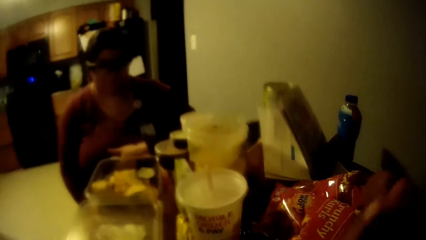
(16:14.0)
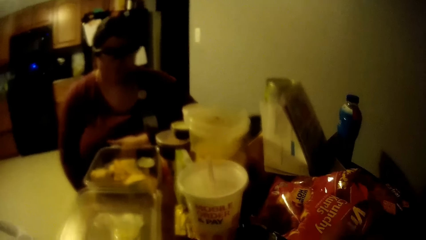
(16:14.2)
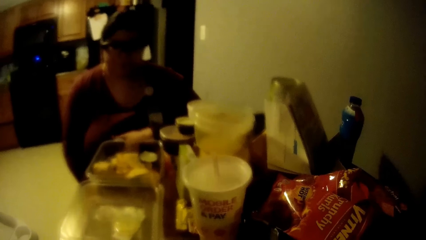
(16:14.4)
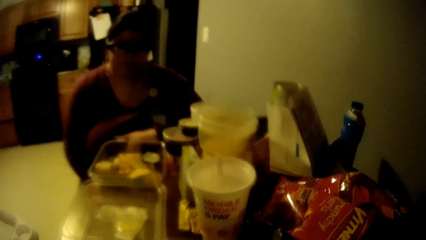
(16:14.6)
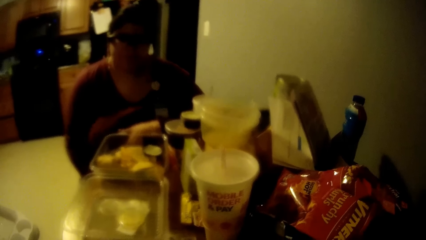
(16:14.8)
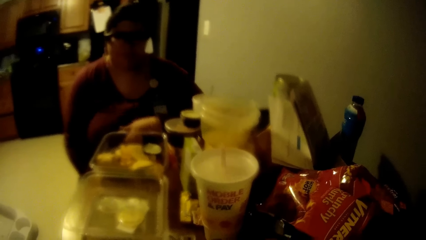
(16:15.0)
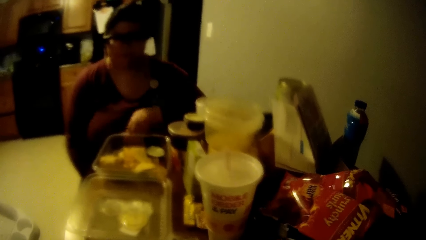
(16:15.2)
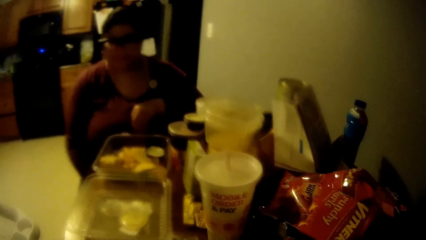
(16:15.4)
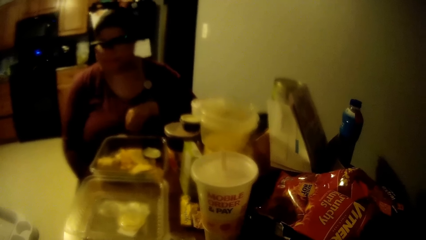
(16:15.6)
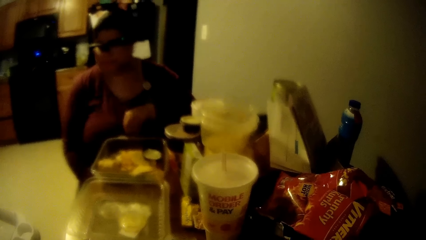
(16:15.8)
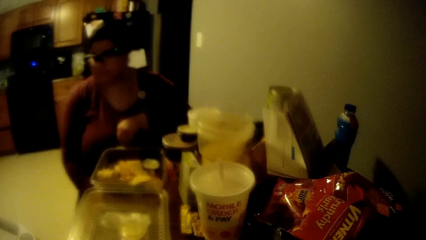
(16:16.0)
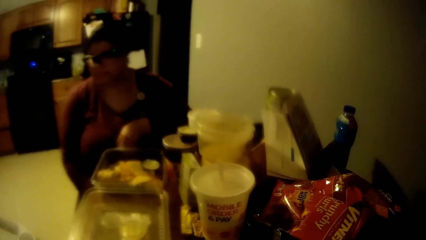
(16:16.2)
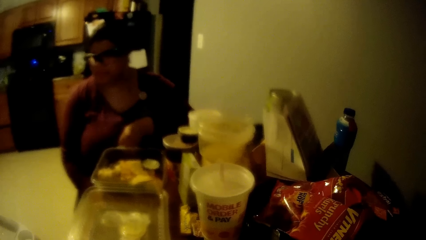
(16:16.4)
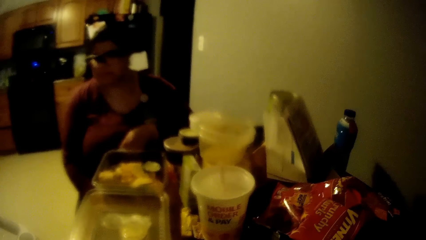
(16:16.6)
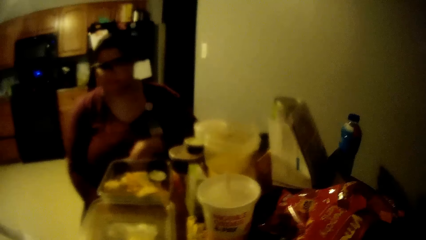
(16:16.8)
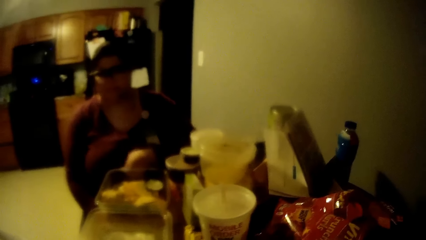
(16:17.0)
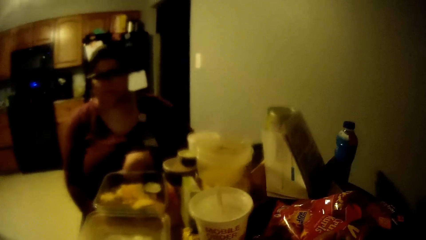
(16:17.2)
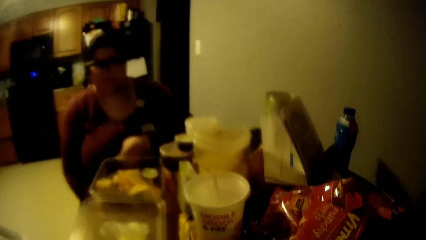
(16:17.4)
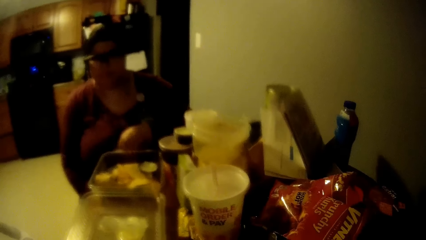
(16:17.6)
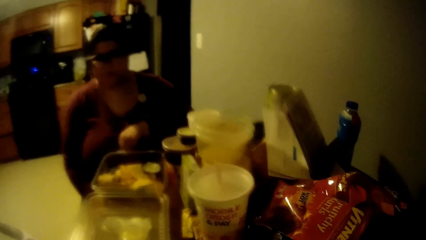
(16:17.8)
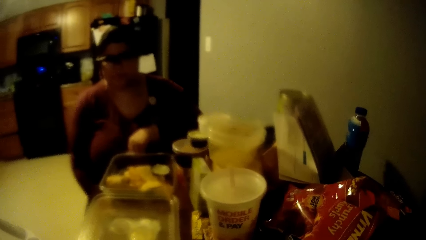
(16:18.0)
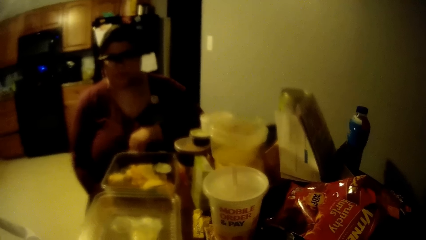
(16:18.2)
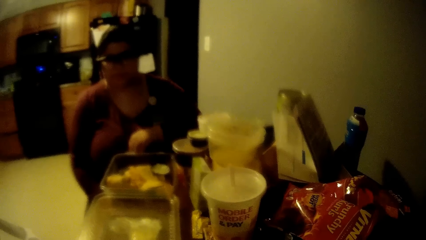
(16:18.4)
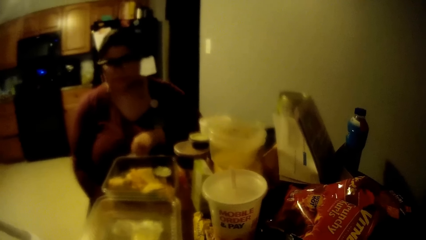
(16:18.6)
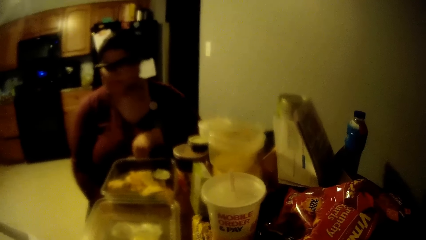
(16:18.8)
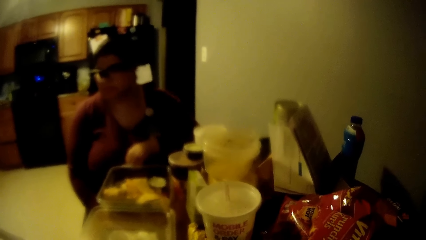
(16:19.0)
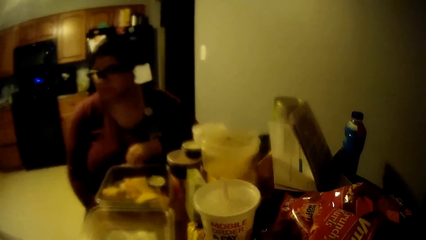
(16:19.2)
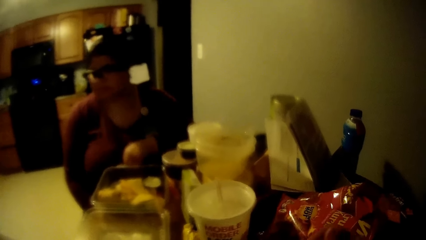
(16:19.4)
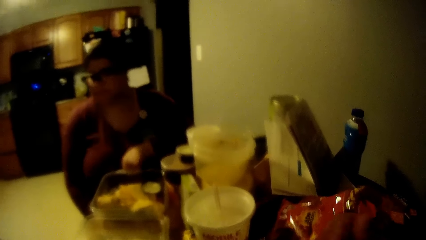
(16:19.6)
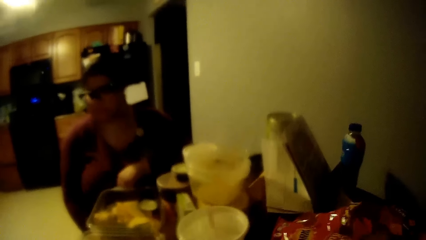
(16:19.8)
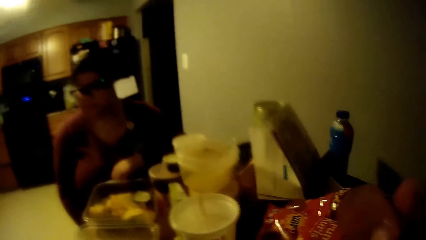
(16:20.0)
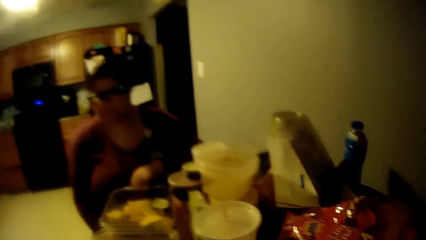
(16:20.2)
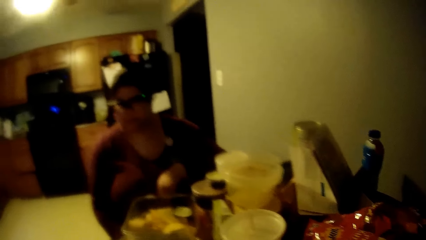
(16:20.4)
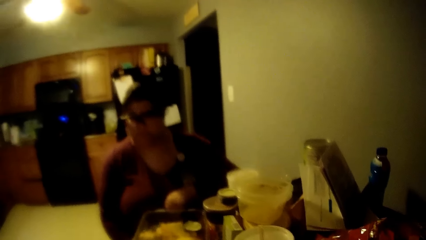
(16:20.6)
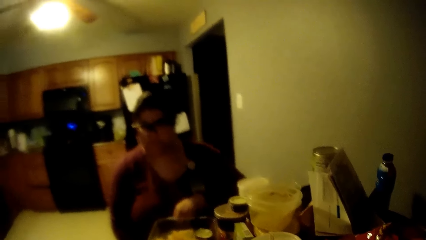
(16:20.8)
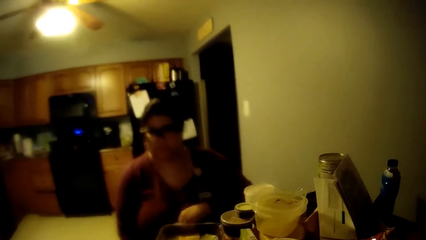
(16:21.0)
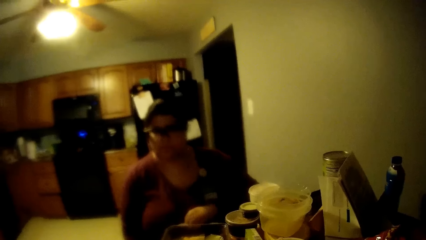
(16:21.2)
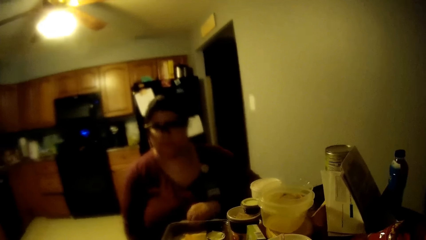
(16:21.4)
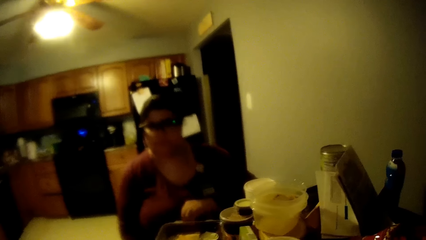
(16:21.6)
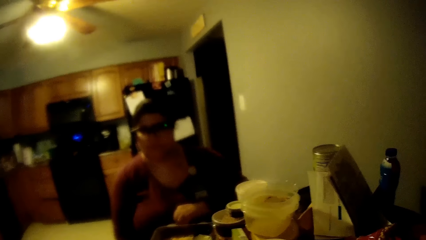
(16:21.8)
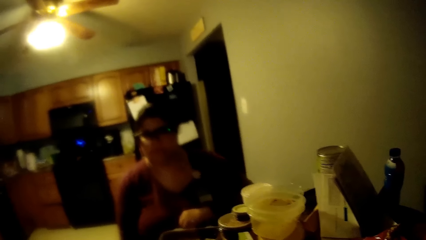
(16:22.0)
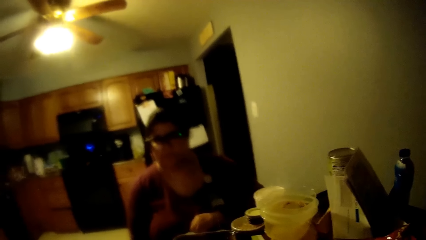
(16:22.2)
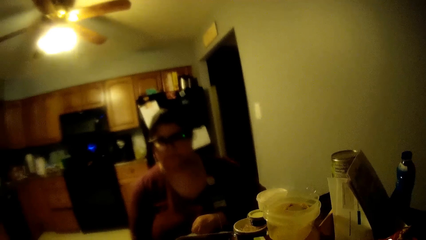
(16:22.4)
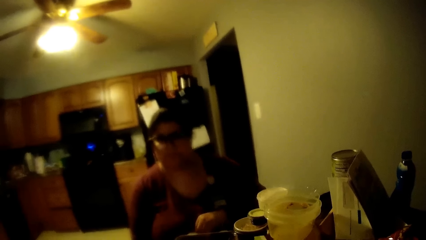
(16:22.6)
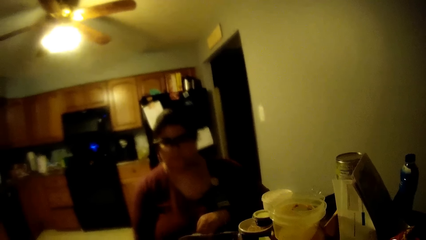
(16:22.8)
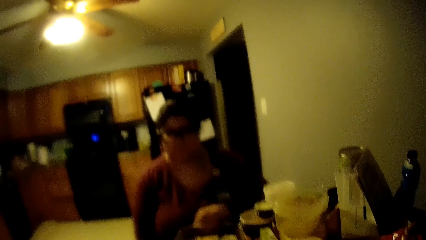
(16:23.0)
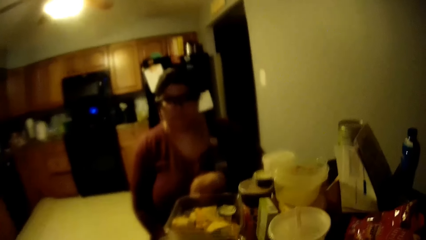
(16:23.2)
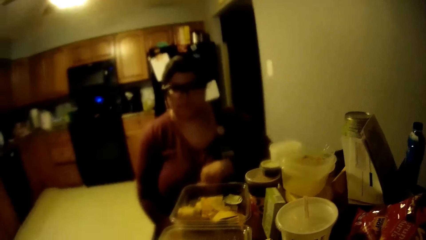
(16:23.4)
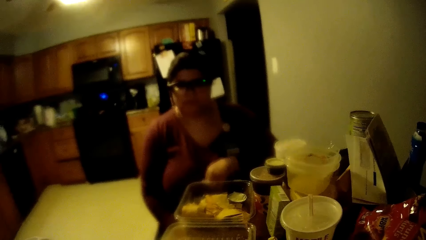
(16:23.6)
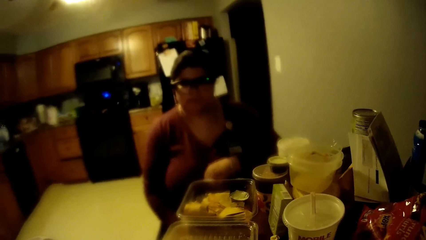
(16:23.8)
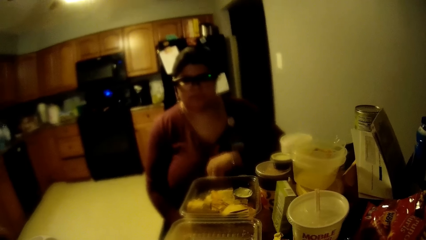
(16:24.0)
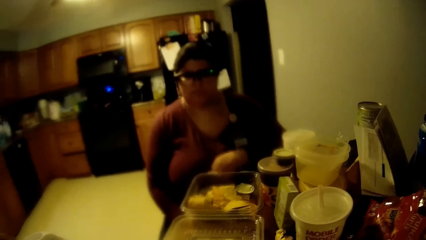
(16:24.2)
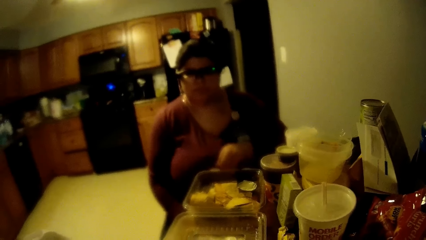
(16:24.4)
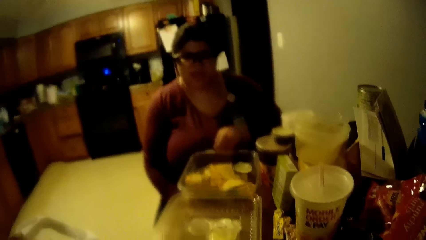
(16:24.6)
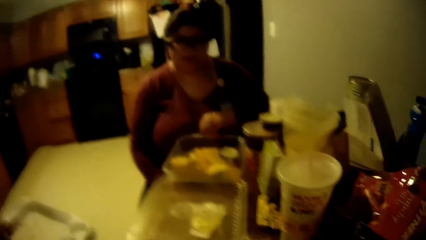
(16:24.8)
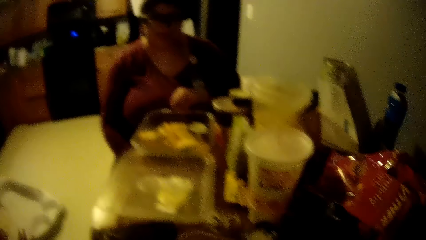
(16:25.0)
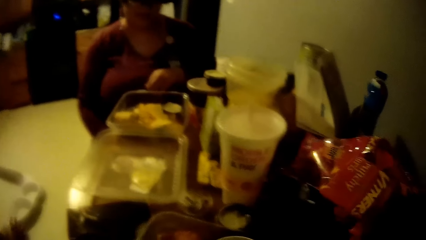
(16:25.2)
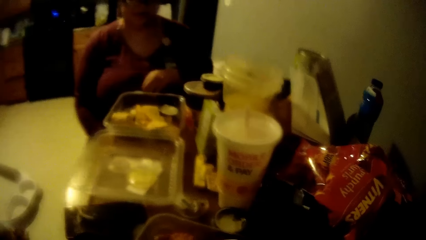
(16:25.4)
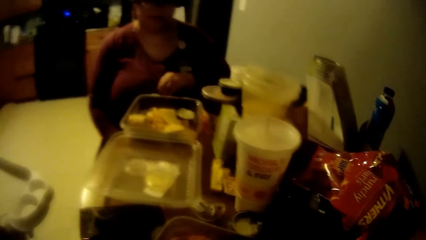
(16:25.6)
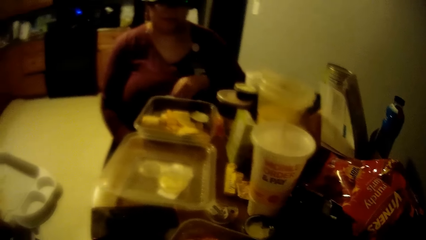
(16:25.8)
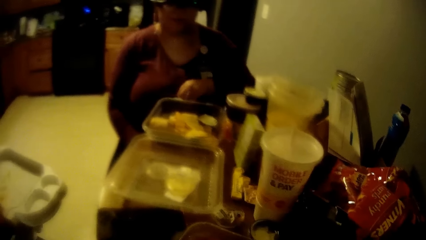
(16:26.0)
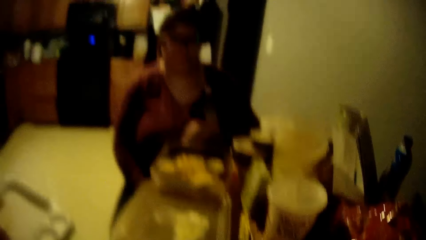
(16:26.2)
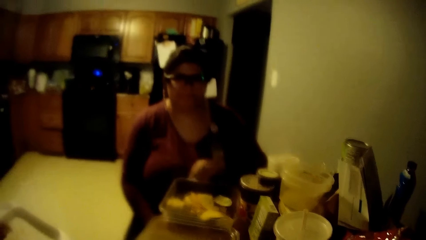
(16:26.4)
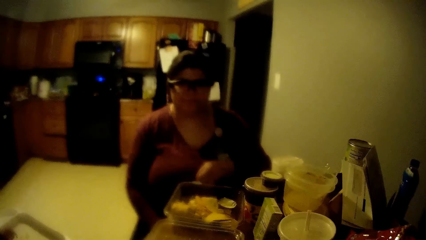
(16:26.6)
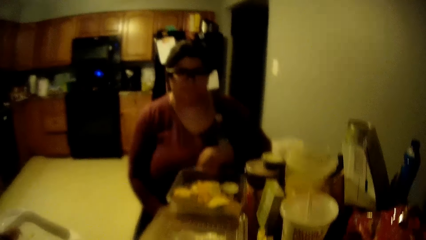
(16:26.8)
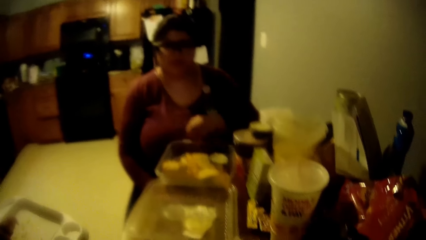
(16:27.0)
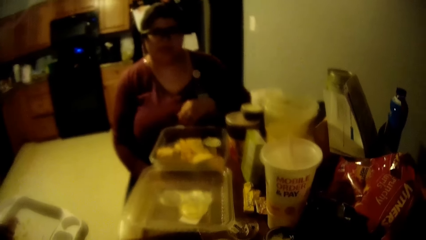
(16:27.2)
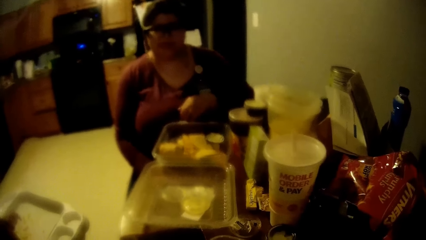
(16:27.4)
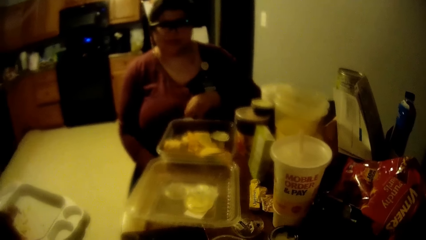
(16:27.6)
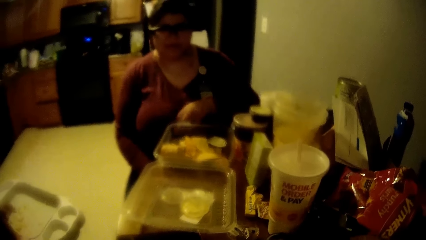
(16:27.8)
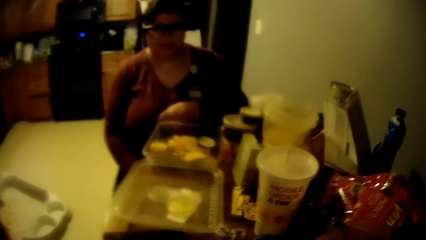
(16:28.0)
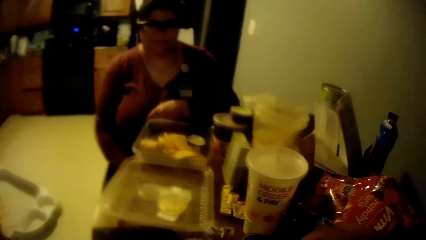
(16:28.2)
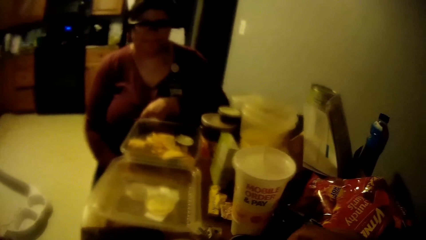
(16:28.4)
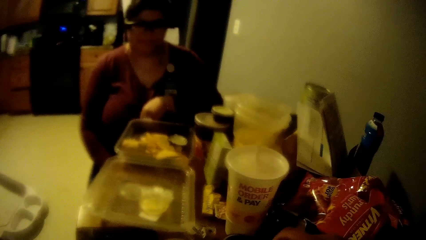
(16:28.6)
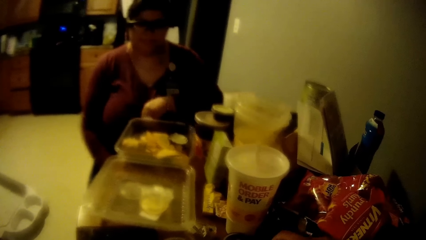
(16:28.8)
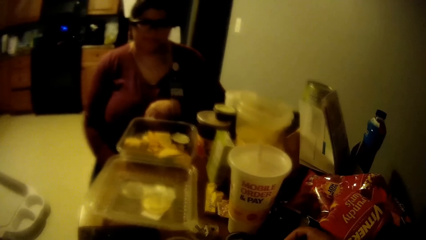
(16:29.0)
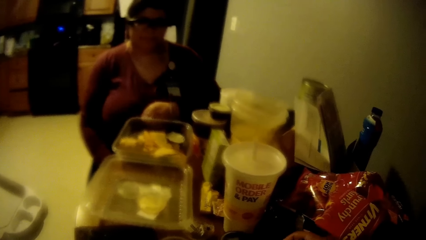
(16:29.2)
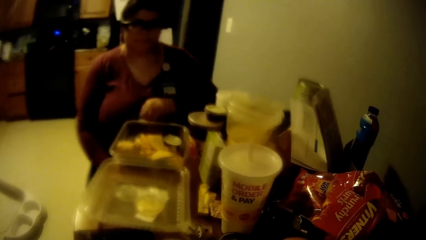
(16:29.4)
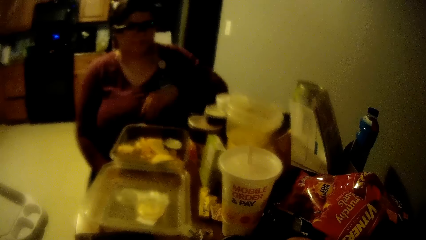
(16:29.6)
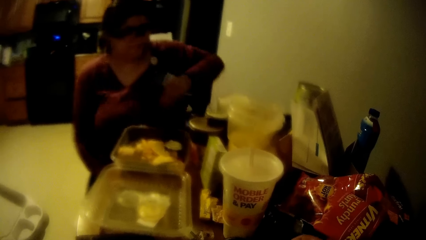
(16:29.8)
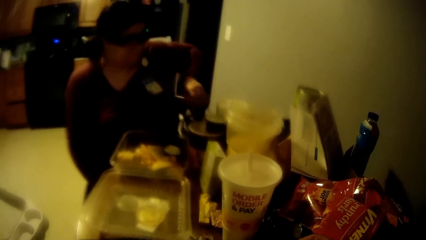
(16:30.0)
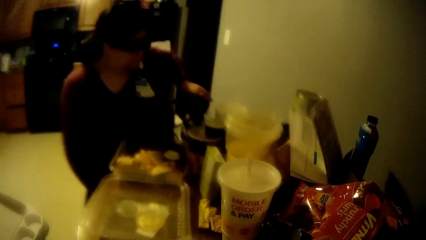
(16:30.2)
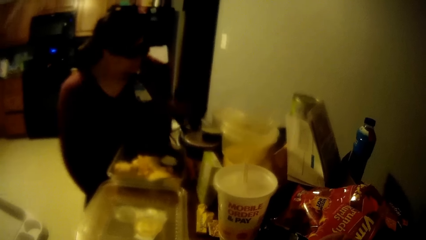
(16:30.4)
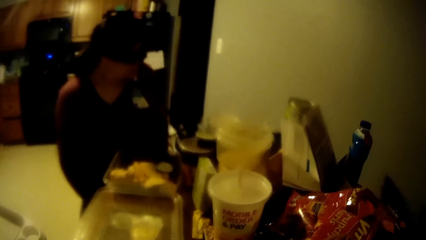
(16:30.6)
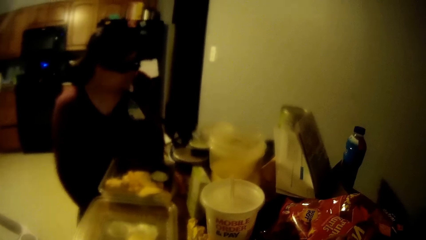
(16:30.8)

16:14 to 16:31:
A person scratches herself.
